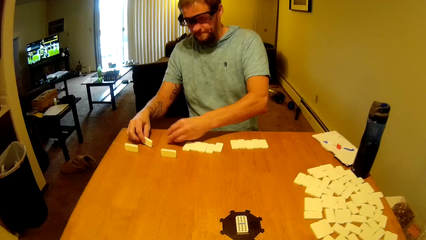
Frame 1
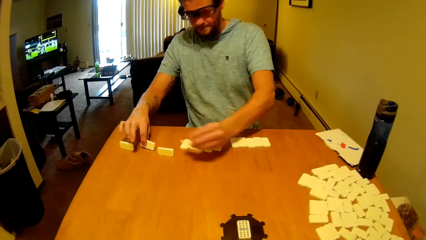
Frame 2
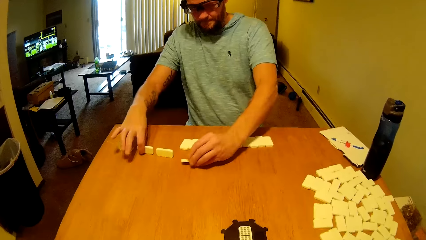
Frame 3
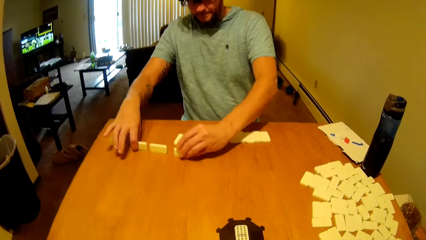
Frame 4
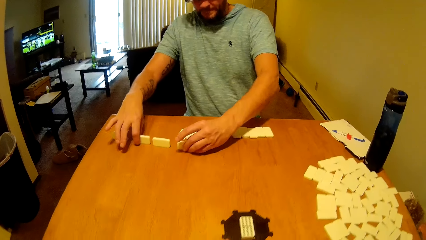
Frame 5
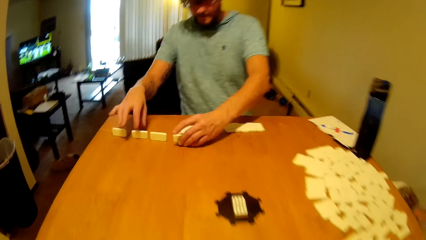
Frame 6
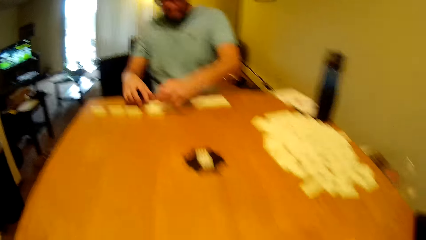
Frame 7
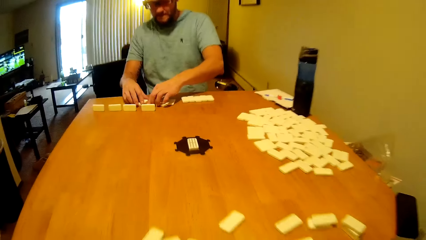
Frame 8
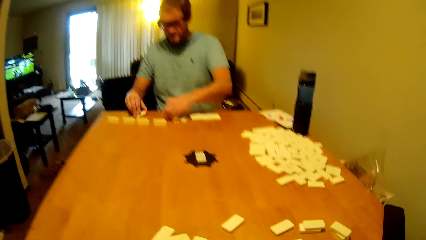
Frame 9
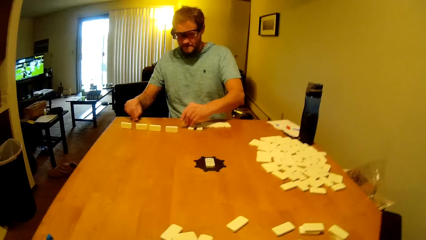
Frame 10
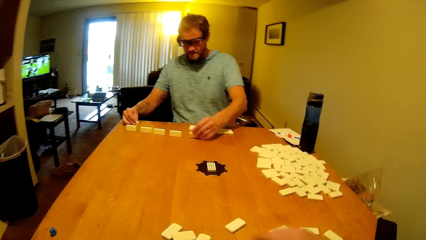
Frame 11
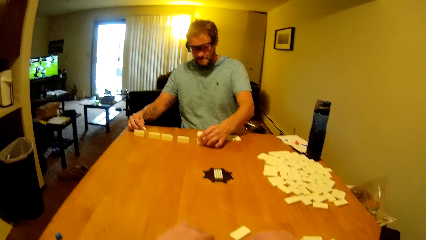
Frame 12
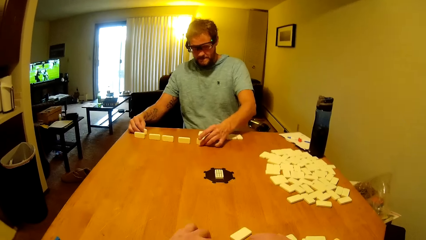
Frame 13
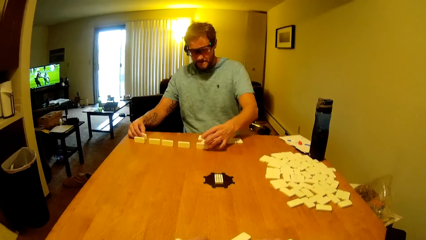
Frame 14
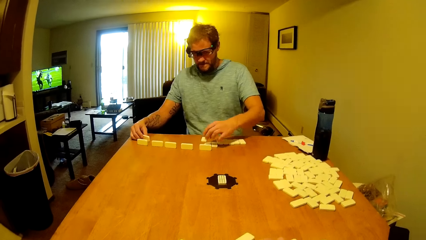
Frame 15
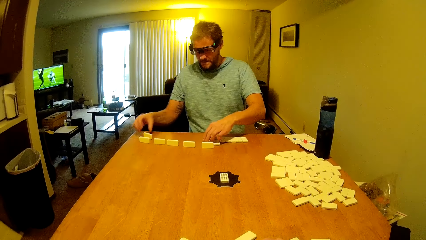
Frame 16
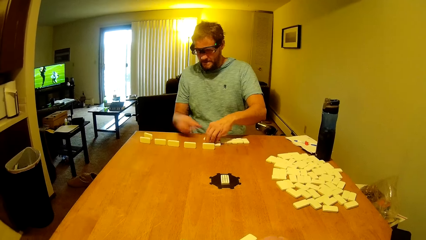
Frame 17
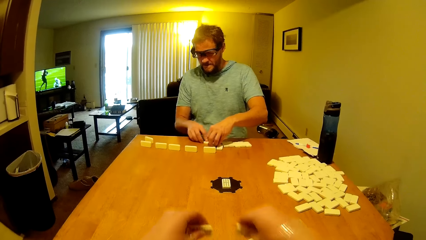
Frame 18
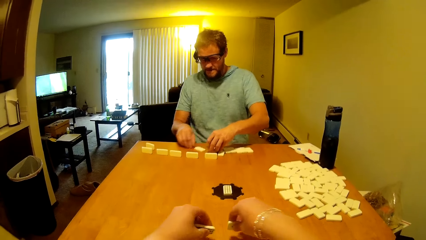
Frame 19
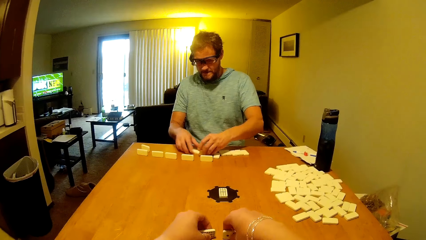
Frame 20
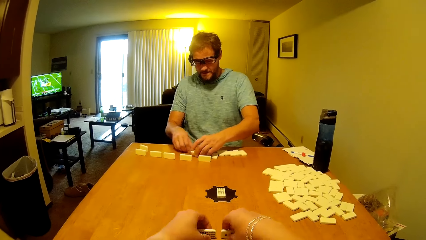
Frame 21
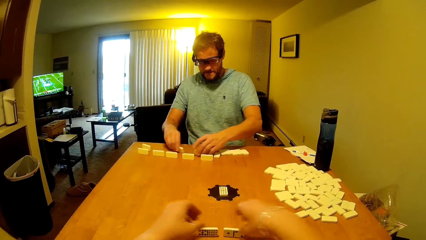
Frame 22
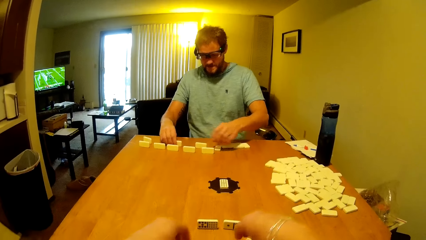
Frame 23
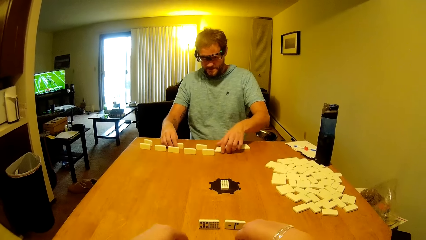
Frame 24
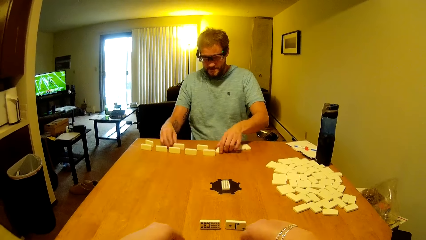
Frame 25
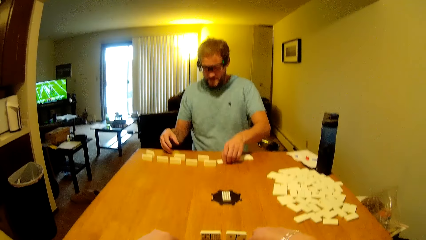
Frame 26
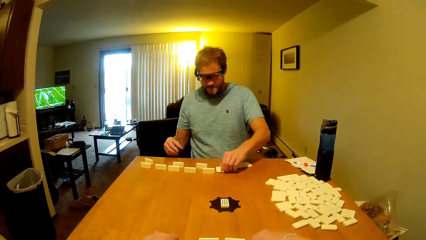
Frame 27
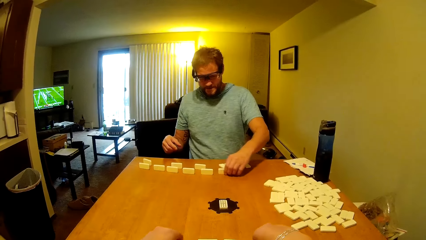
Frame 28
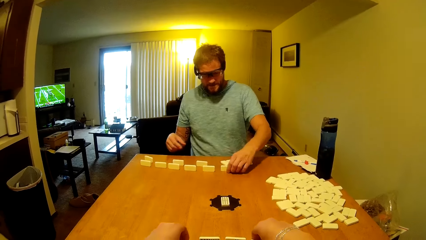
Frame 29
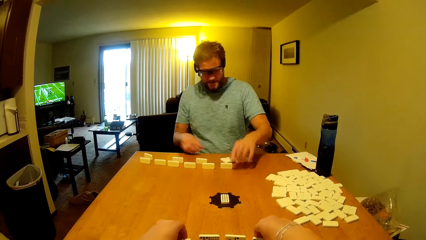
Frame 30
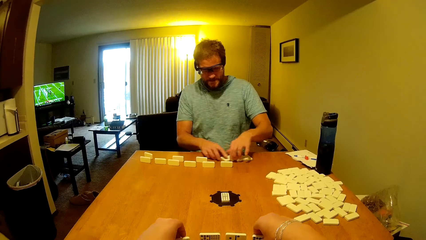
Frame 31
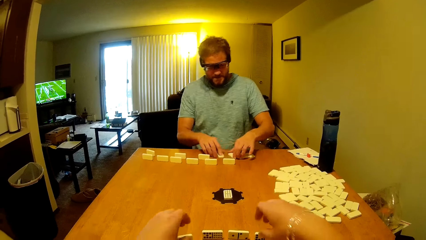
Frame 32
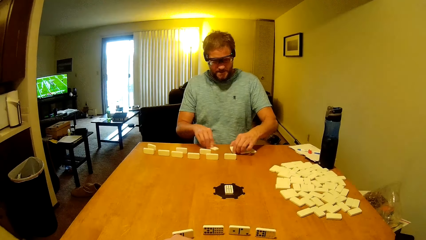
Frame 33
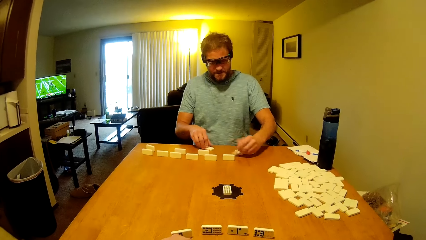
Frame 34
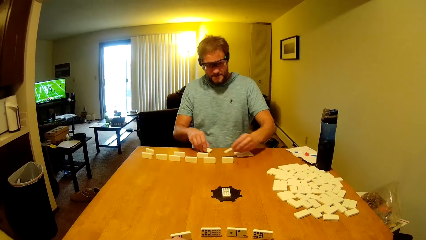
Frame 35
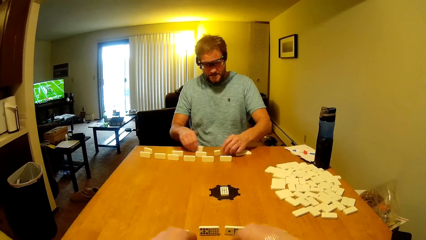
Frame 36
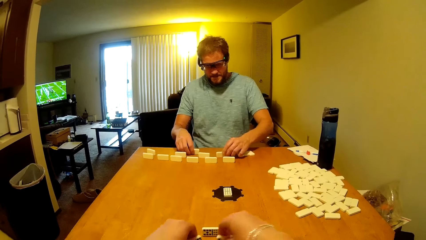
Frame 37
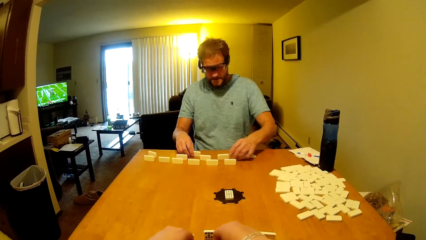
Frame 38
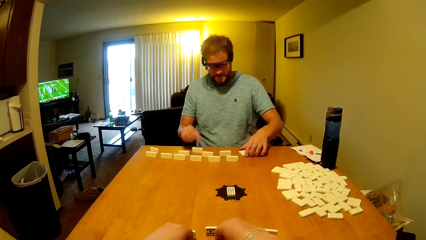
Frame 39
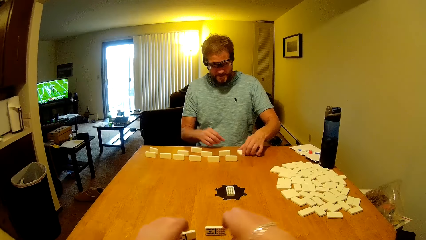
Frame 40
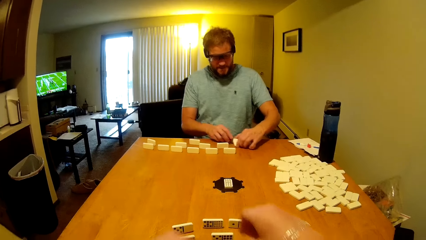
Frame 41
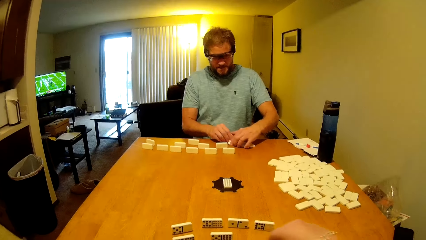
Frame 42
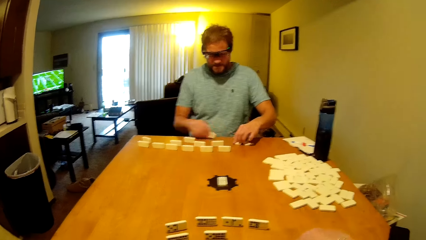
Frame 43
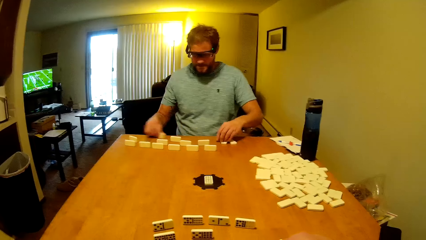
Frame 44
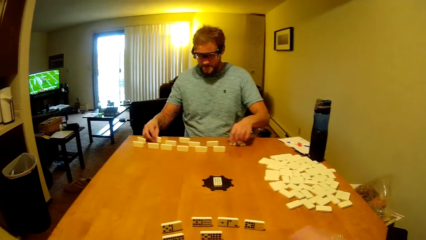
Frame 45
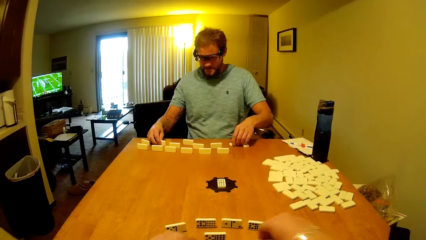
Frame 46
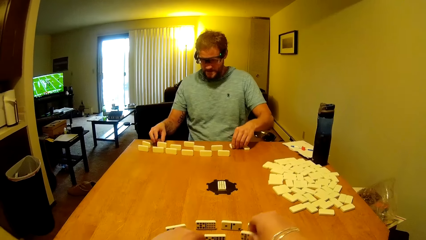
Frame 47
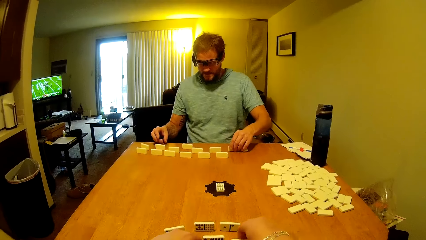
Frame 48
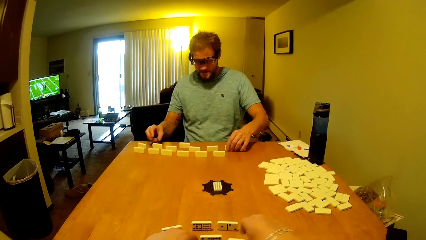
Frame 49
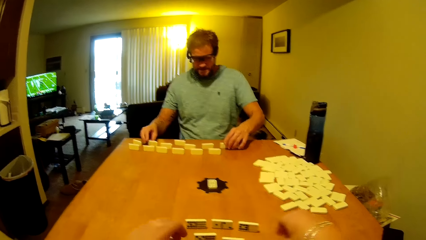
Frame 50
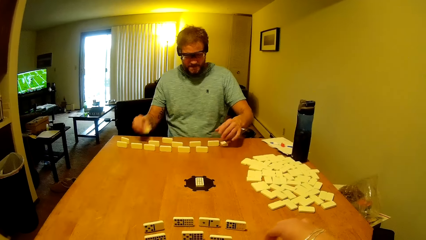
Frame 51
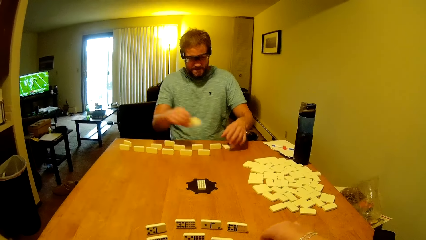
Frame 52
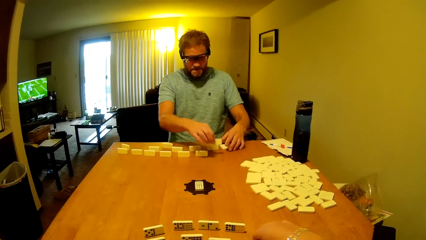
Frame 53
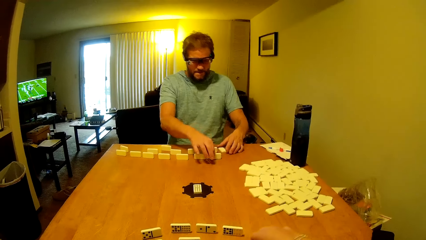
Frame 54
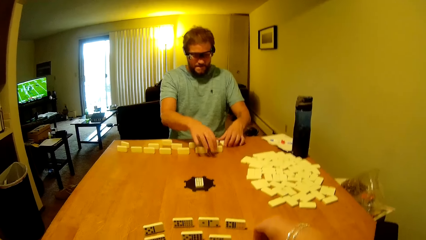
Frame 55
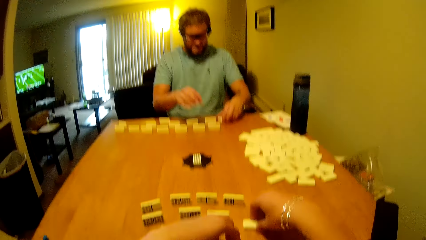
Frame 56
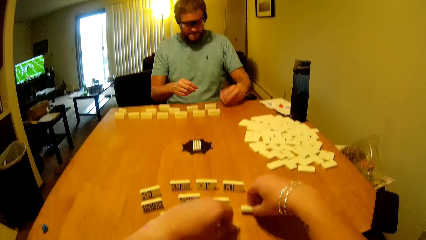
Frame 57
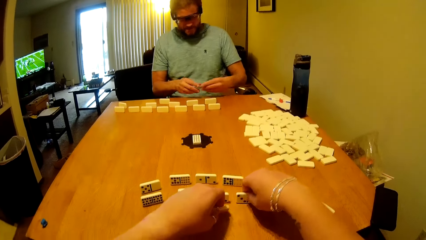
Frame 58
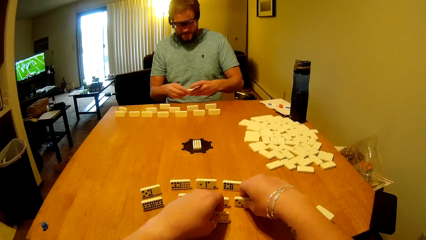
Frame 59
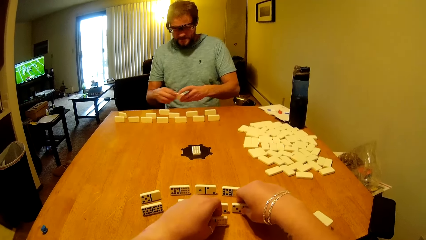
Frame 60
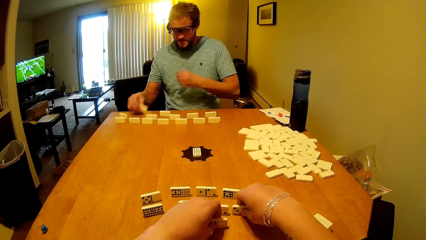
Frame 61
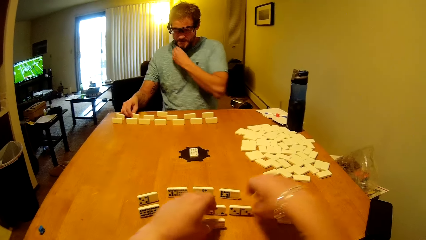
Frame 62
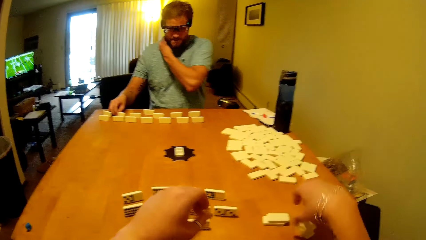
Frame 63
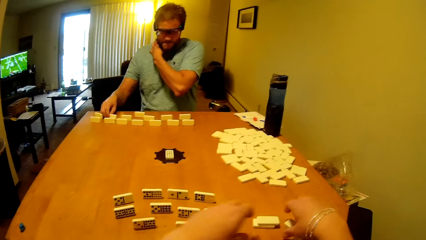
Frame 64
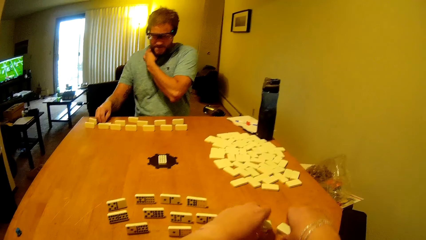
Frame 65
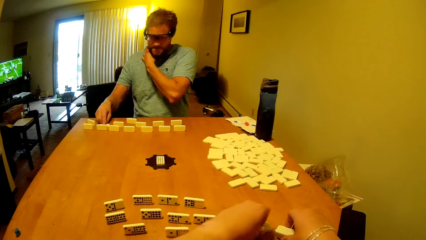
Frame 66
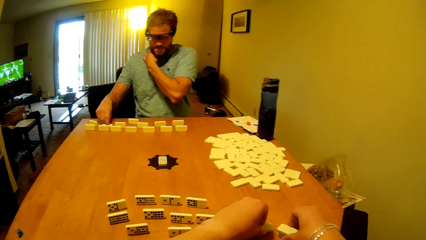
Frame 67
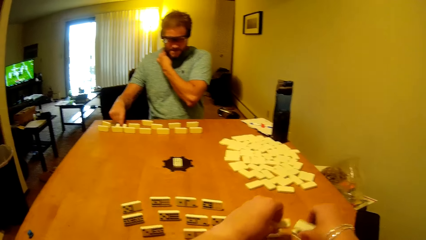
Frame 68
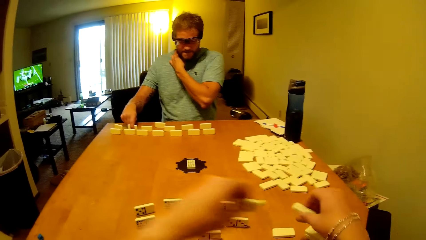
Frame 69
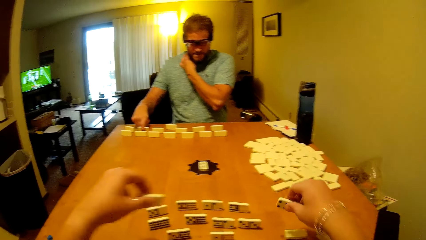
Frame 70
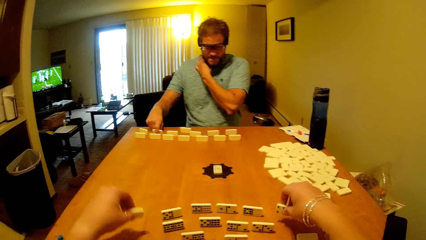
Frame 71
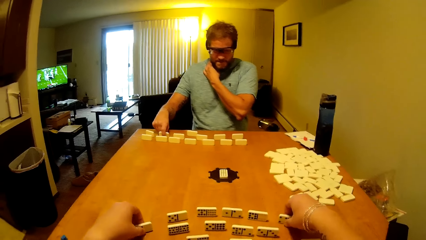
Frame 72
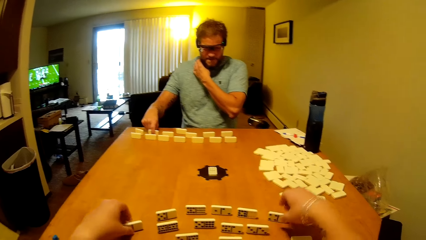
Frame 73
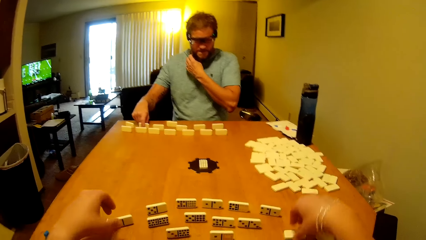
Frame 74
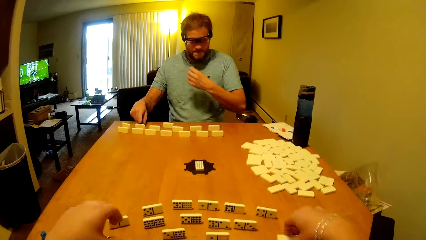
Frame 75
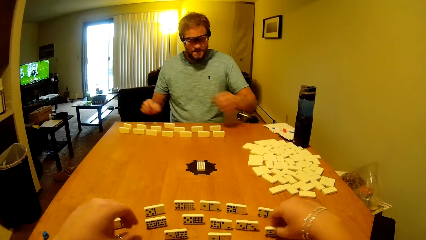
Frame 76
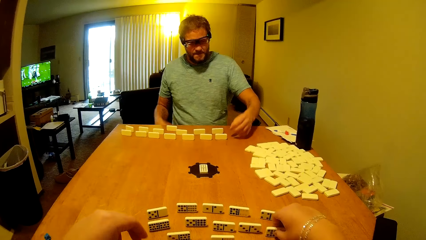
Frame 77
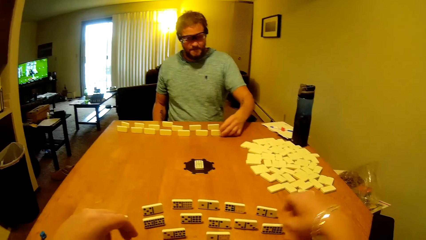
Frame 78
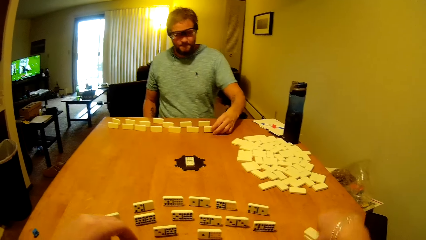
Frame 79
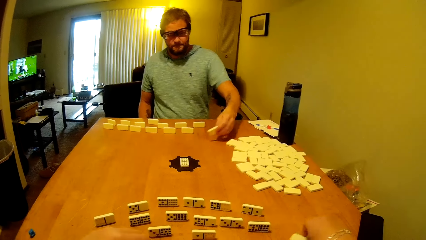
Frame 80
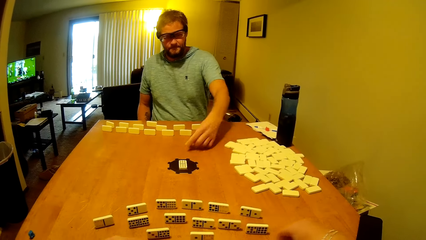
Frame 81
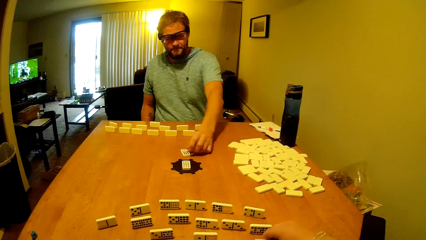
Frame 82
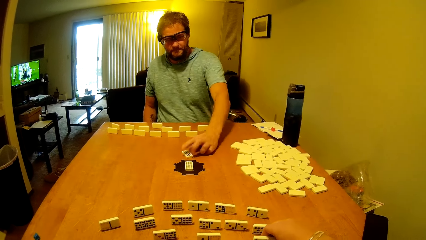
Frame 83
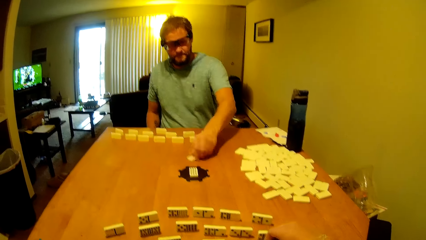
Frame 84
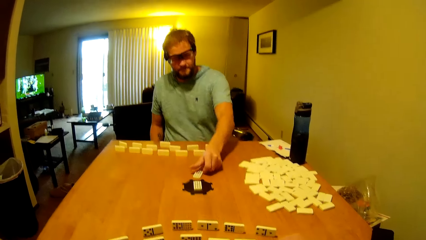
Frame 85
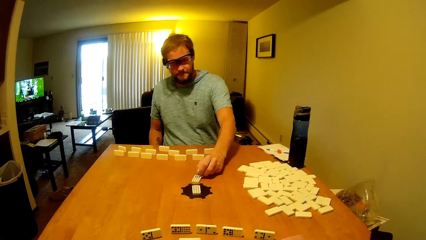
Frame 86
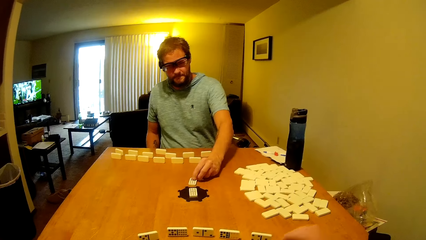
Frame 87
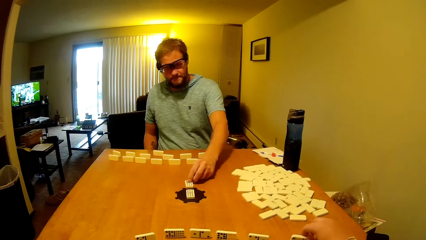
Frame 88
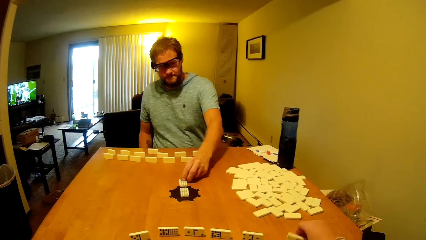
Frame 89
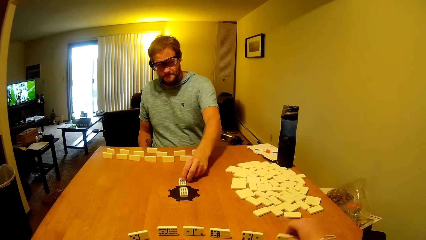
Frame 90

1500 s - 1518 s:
A man assembles the word boards. The man turns the domino tiles on the table. The camera wearer turns the domino tiles on the table. They assemble the word boards. The man picks a domino tile on the table.
